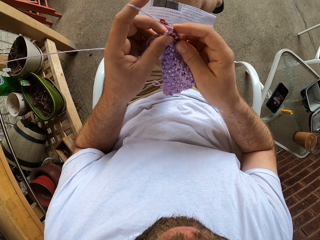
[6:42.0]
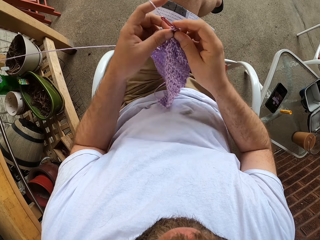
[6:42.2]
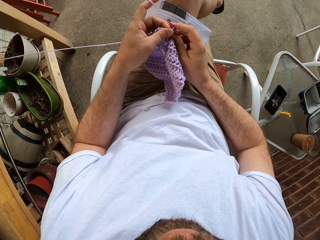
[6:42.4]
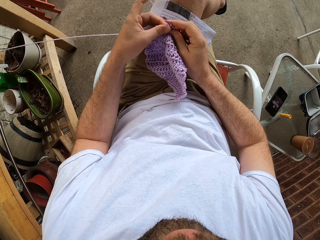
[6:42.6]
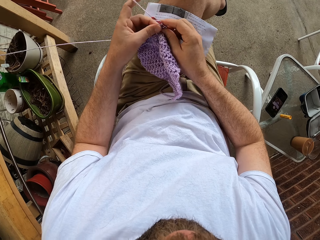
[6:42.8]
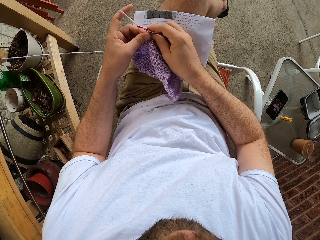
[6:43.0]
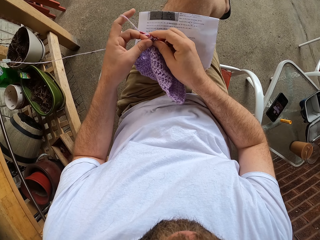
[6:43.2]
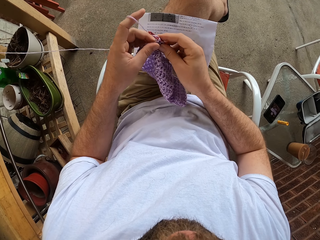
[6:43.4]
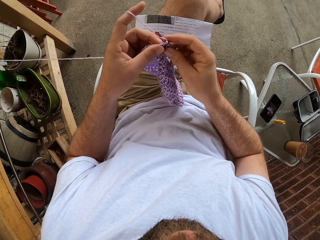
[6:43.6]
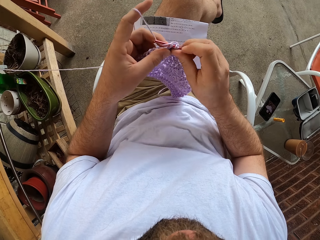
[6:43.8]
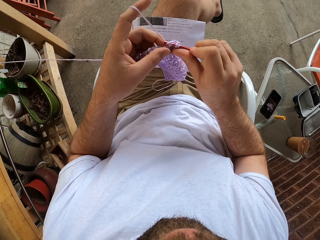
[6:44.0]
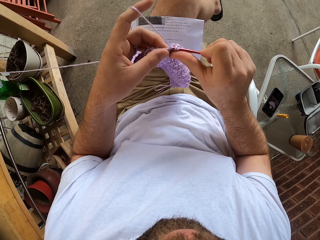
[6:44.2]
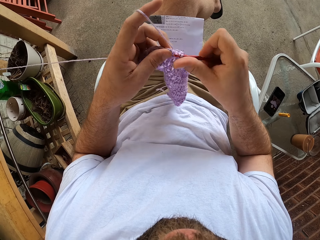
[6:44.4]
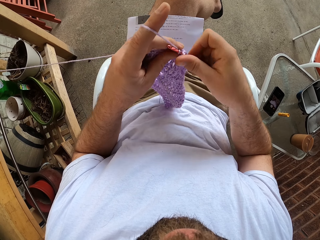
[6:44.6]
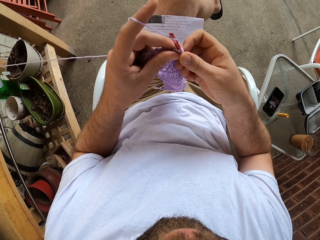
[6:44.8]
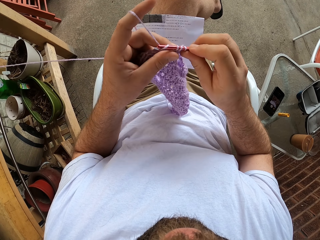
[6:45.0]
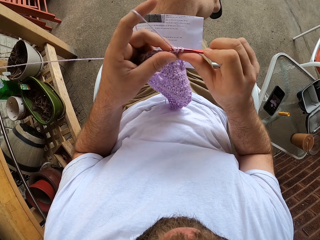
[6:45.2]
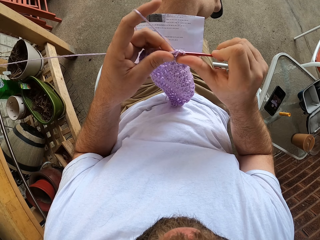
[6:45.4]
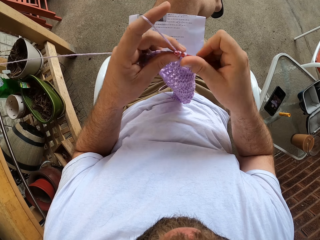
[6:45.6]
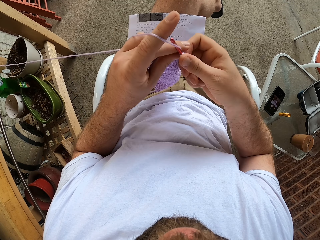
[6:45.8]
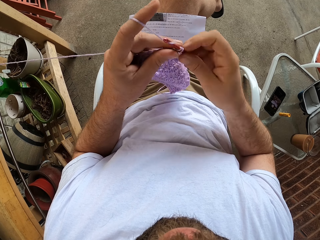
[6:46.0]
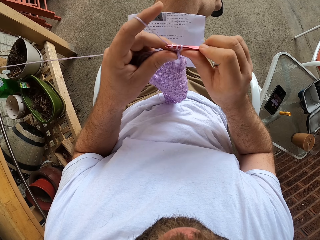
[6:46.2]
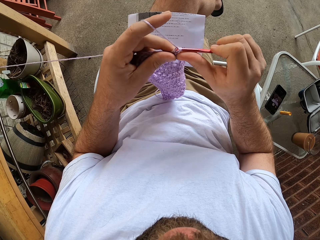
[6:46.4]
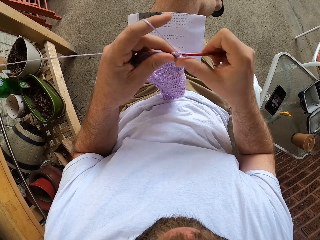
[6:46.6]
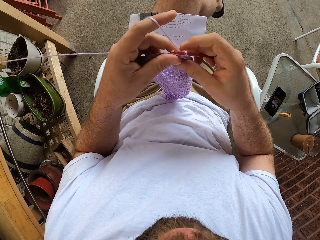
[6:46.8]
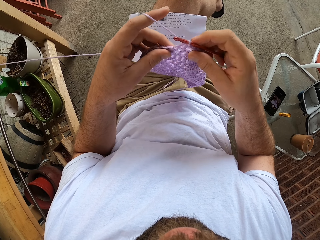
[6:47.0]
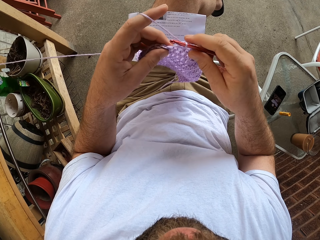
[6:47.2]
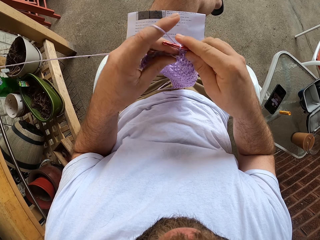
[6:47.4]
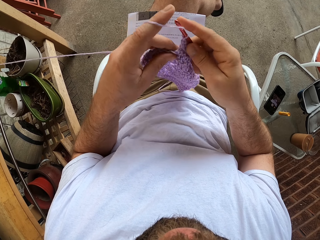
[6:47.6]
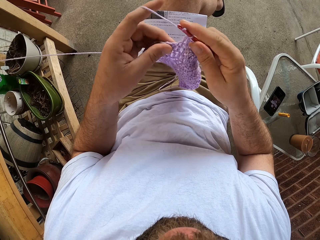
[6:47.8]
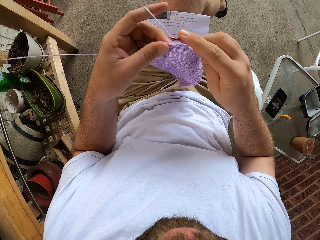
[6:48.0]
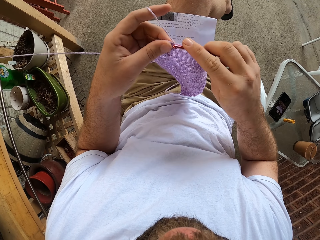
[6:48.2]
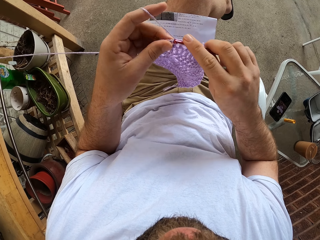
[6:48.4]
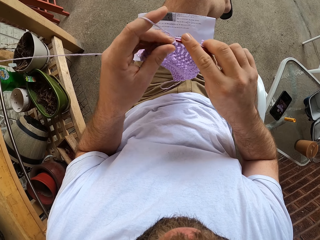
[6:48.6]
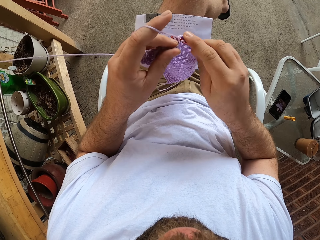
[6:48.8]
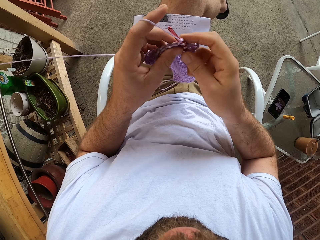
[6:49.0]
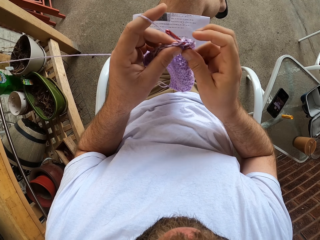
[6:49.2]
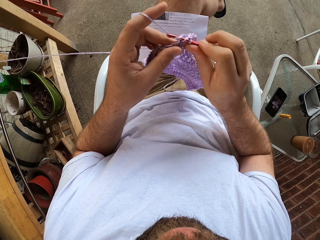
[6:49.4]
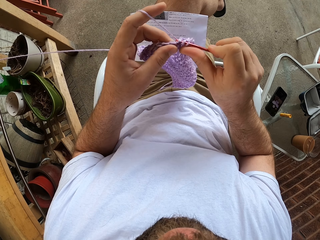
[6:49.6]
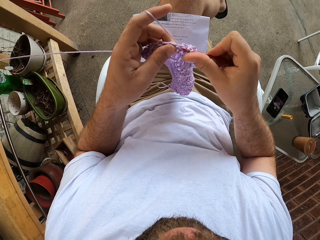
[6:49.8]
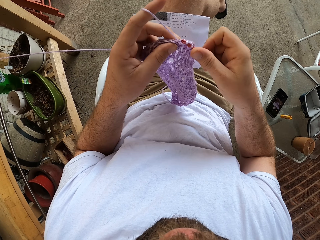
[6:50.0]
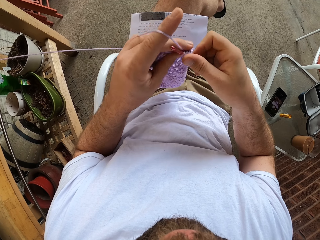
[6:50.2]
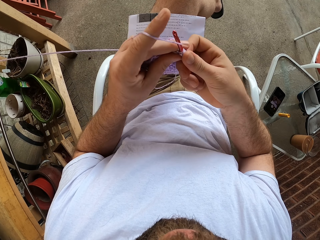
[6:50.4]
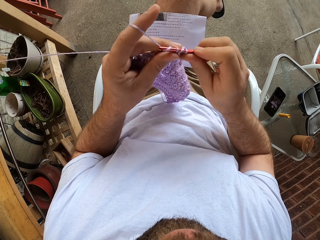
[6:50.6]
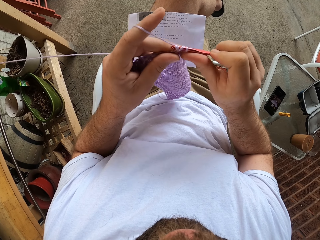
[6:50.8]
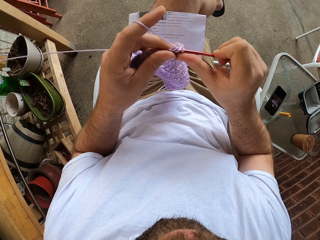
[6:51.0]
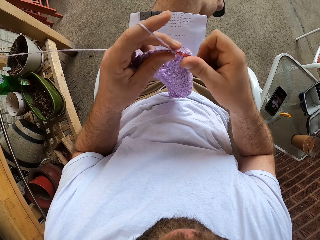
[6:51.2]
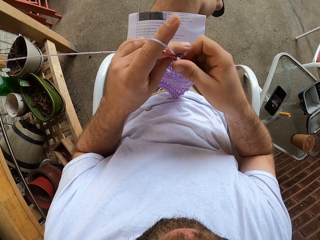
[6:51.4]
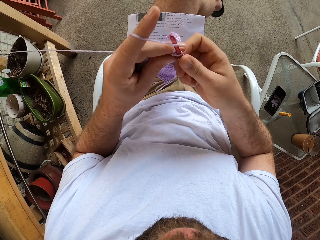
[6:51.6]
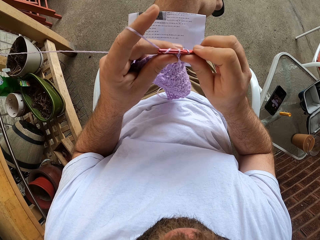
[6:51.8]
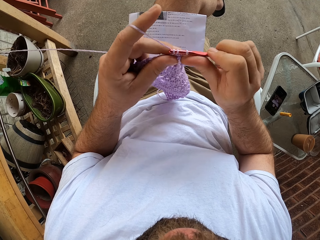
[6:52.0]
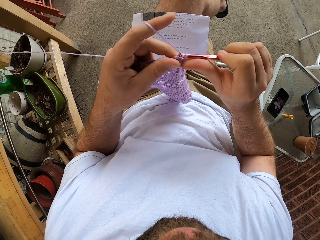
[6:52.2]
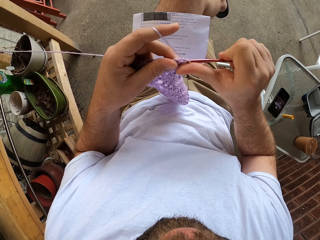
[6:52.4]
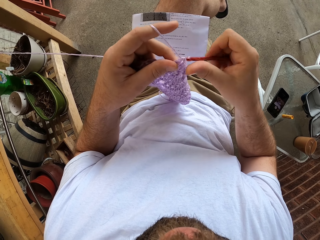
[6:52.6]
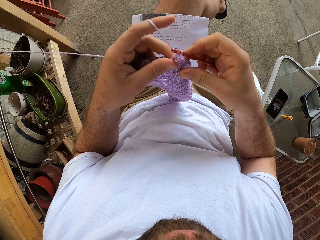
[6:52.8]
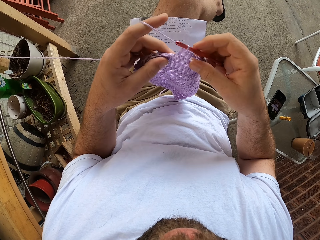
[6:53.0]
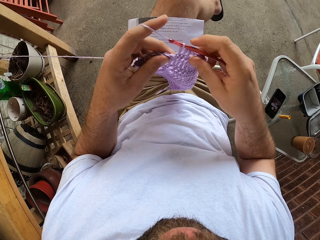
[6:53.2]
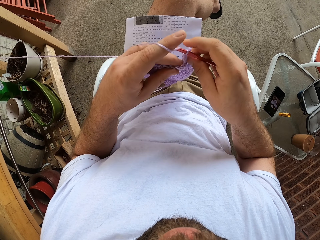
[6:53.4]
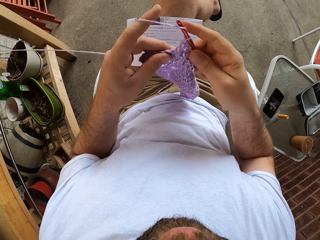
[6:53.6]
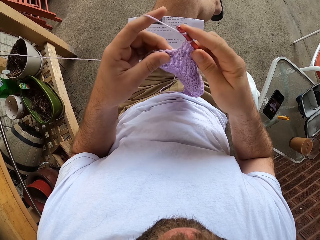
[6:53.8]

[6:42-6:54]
The camera wearer adjusts a paper on his lap with his hands. He crochets with the yarn and the crochet hook in his hands. He holds the crochet hook.

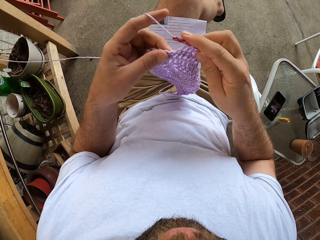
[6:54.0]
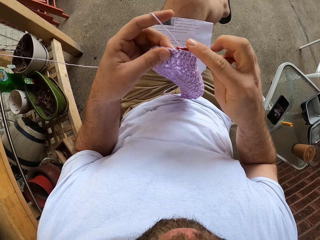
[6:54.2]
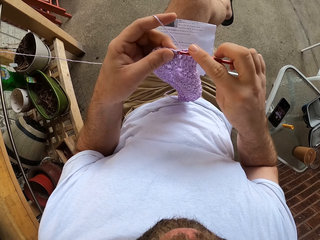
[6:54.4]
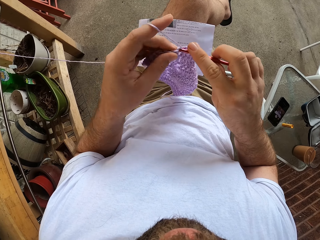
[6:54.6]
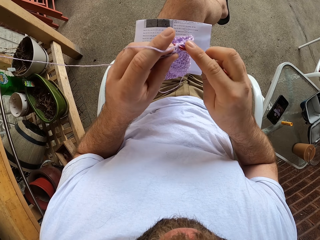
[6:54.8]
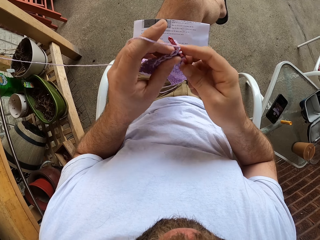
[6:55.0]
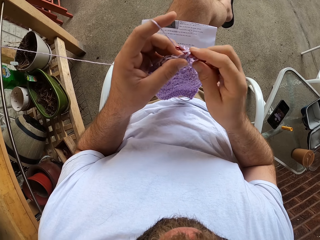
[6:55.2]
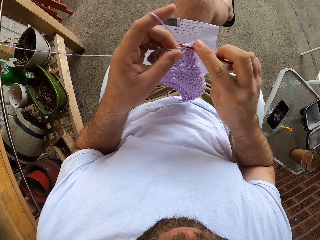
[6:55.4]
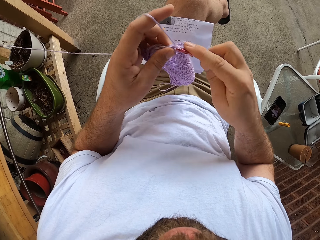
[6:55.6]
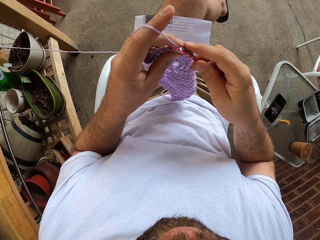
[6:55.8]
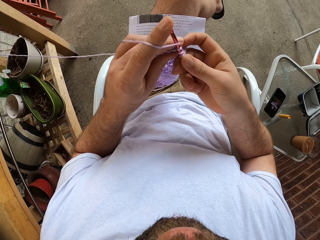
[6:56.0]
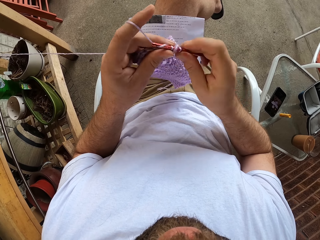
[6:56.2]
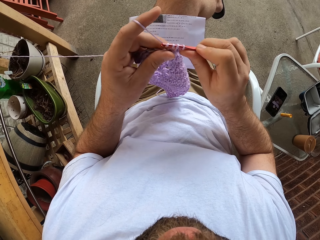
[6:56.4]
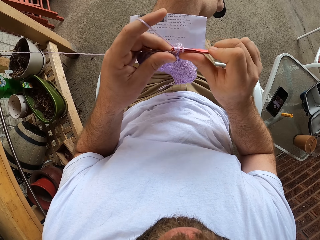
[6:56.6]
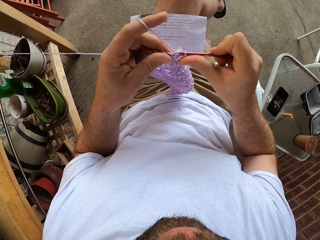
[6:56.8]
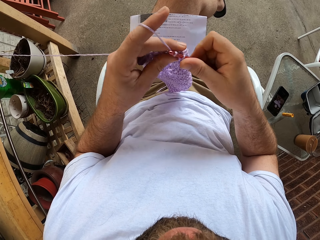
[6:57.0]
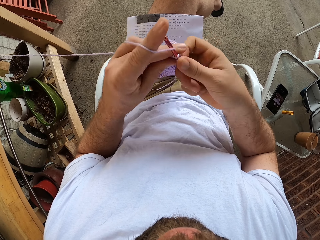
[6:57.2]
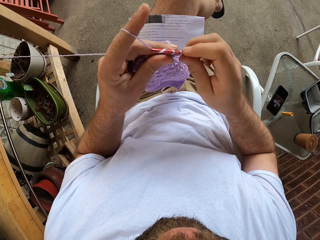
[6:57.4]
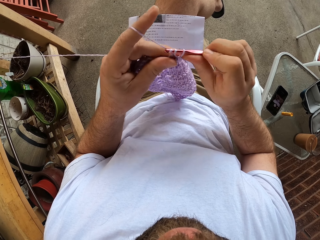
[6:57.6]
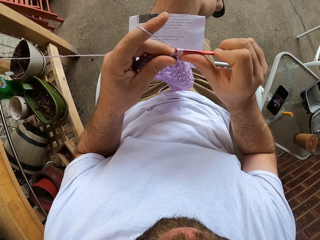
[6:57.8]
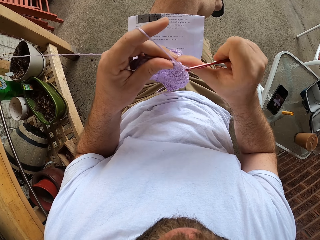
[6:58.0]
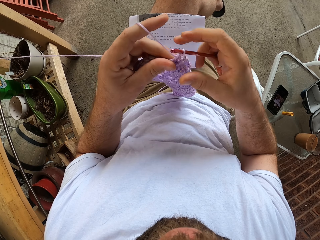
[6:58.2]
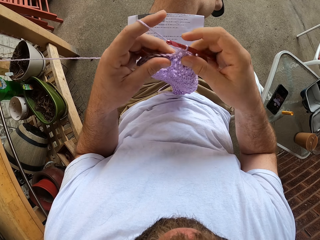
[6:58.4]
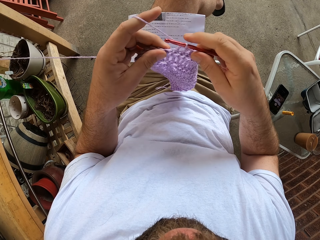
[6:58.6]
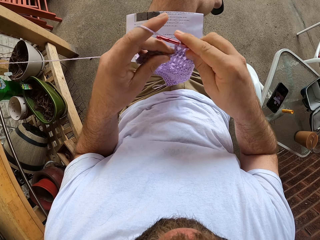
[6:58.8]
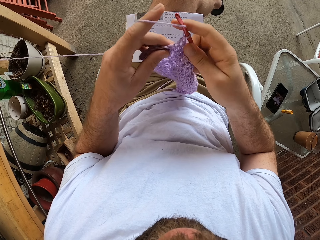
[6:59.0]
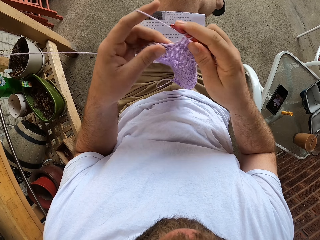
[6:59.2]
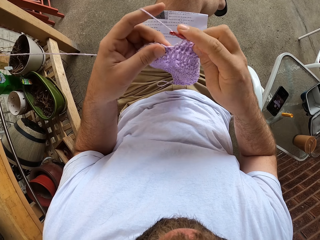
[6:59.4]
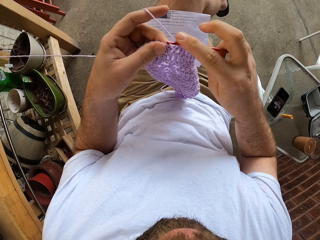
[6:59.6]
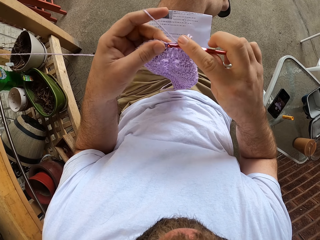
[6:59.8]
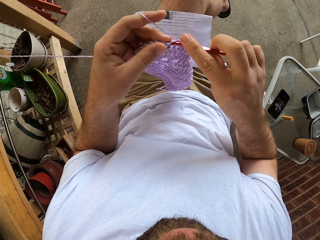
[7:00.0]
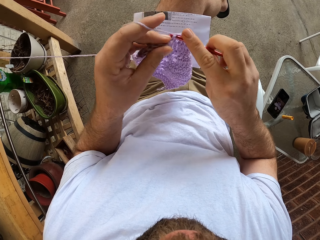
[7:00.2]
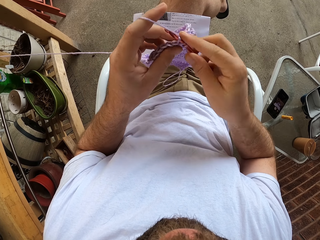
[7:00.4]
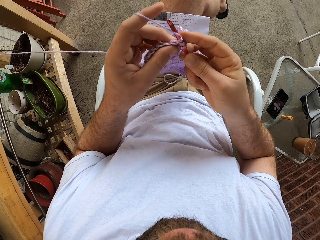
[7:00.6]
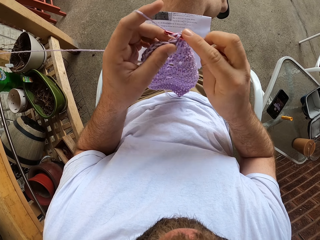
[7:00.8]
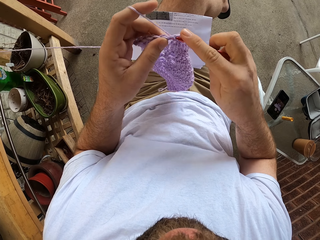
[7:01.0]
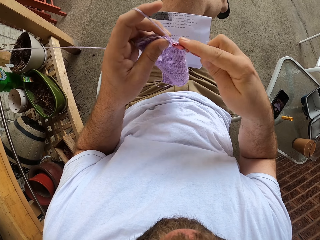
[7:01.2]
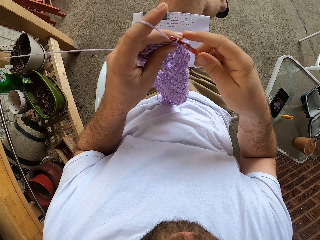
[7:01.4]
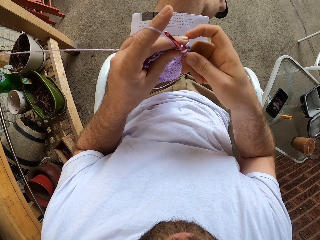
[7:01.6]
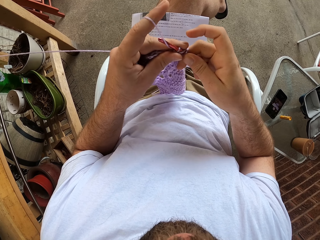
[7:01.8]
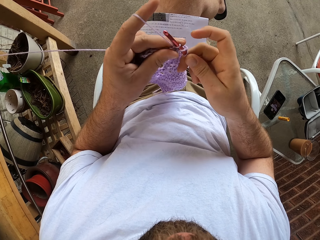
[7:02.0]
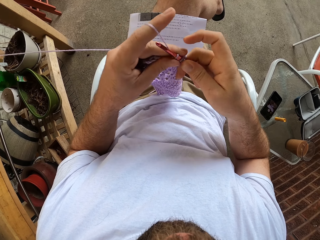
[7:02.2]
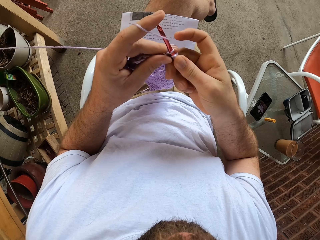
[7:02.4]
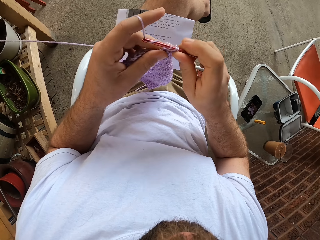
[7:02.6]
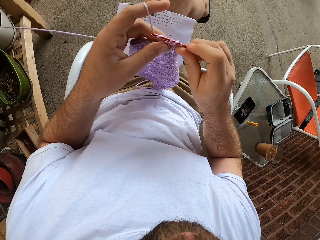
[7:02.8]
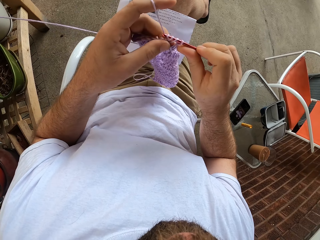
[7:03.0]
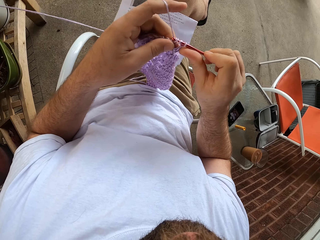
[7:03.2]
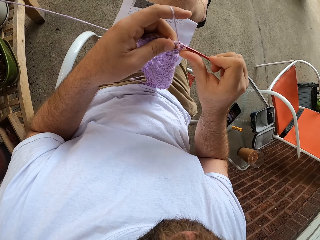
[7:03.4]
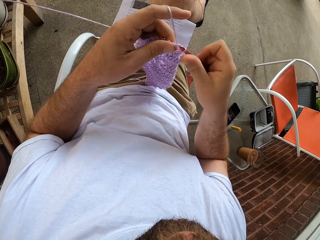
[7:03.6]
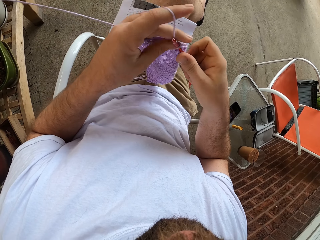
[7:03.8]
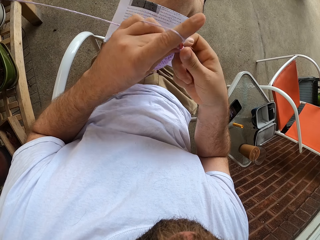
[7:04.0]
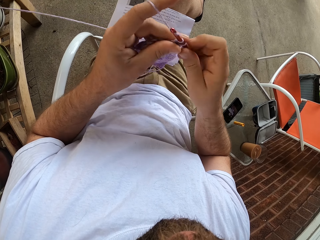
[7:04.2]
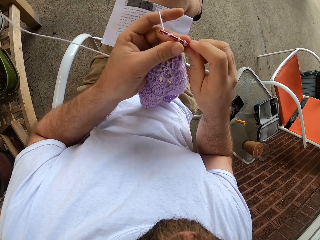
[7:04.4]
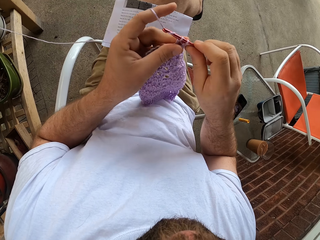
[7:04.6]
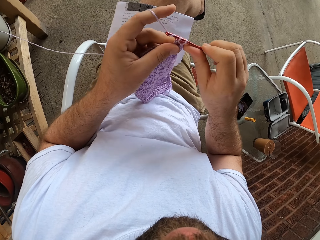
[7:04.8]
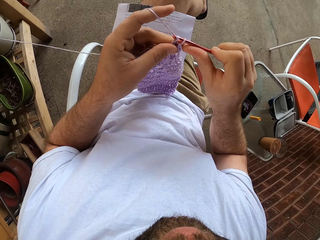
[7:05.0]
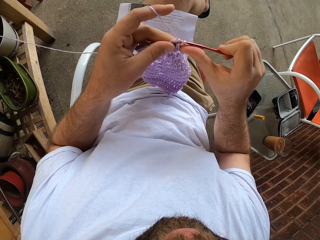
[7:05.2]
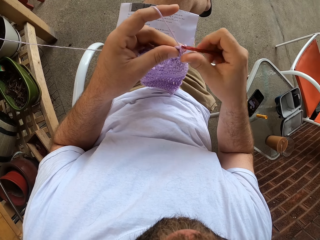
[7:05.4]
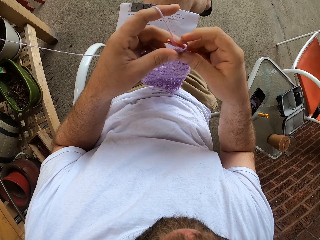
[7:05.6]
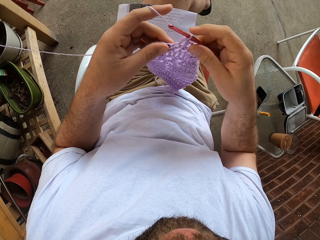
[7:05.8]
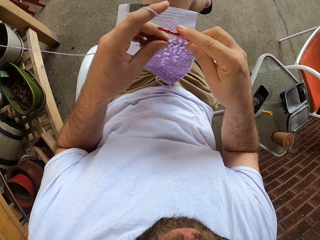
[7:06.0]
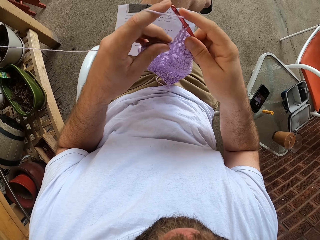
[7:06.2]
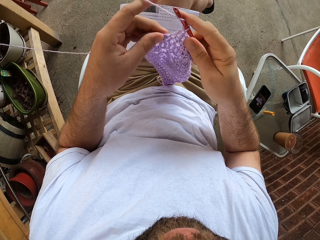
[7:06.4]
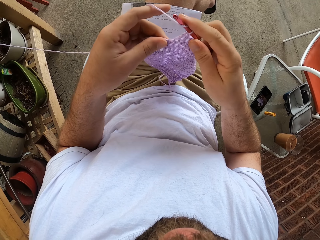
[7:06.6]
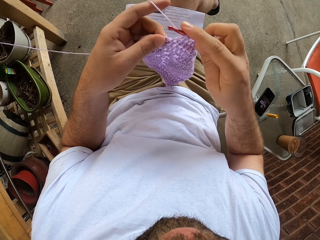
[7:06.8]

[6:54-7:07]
The camera wearer knits the fabric.
